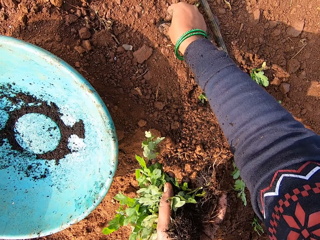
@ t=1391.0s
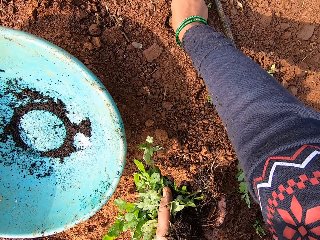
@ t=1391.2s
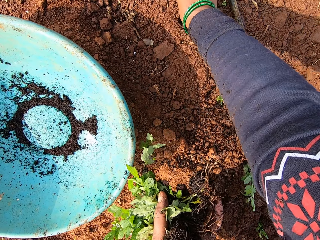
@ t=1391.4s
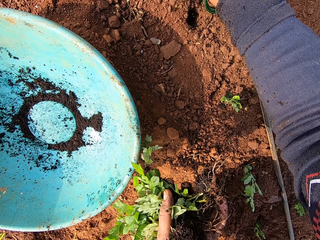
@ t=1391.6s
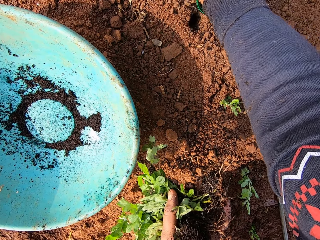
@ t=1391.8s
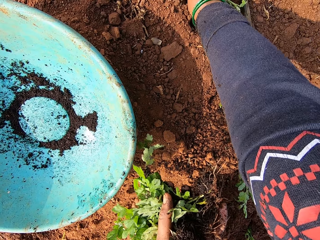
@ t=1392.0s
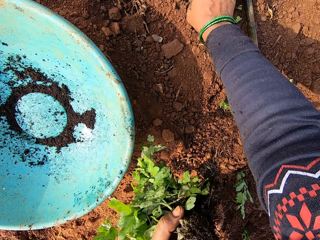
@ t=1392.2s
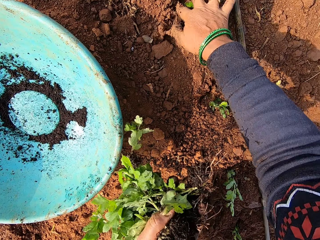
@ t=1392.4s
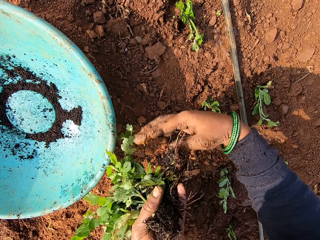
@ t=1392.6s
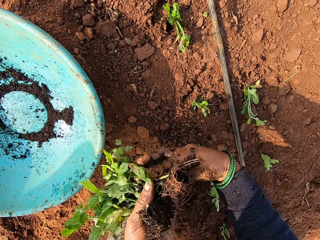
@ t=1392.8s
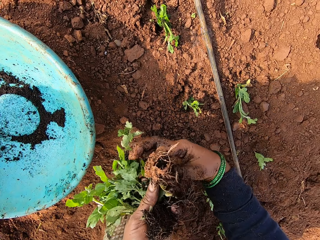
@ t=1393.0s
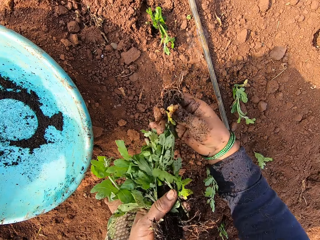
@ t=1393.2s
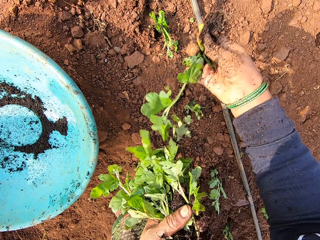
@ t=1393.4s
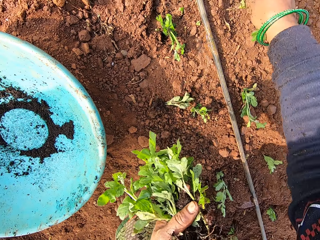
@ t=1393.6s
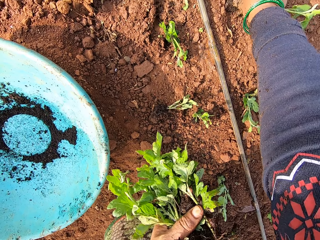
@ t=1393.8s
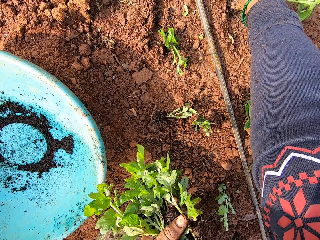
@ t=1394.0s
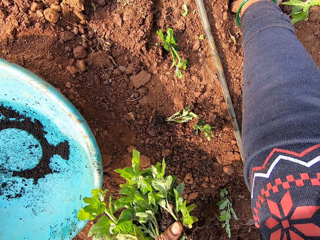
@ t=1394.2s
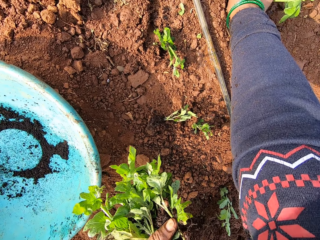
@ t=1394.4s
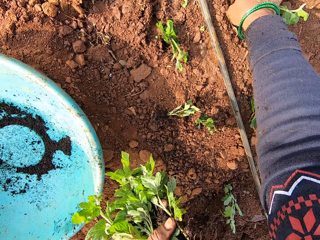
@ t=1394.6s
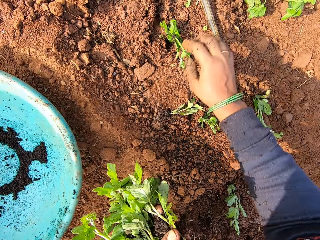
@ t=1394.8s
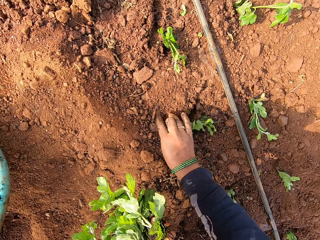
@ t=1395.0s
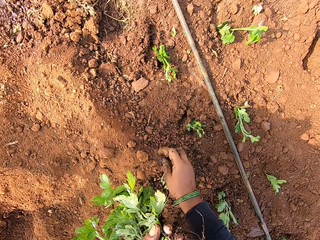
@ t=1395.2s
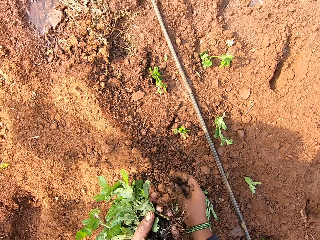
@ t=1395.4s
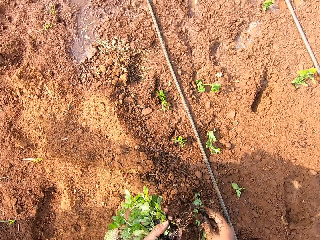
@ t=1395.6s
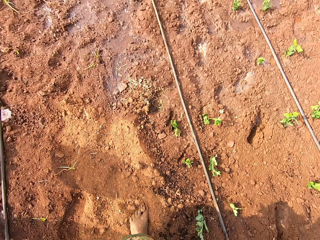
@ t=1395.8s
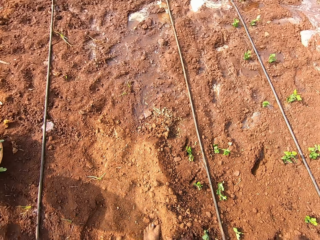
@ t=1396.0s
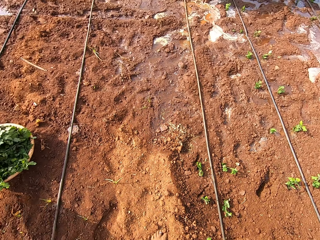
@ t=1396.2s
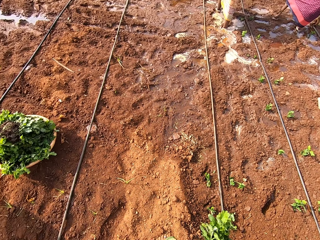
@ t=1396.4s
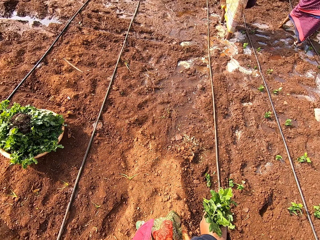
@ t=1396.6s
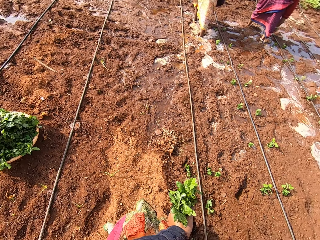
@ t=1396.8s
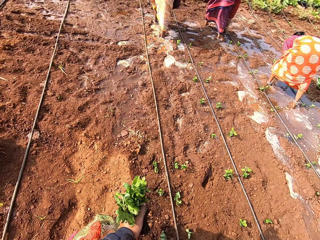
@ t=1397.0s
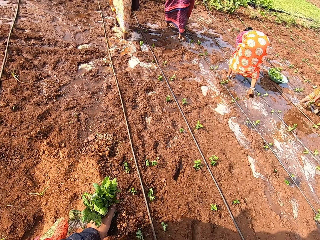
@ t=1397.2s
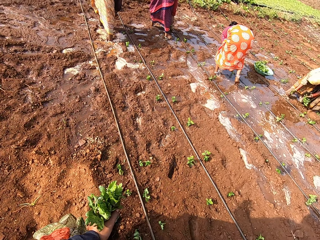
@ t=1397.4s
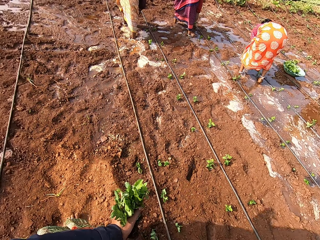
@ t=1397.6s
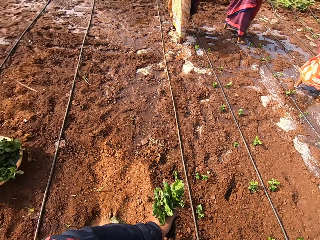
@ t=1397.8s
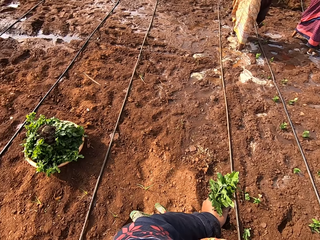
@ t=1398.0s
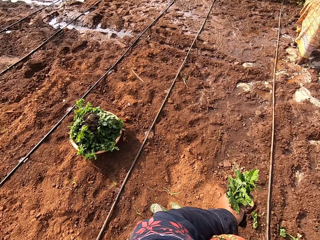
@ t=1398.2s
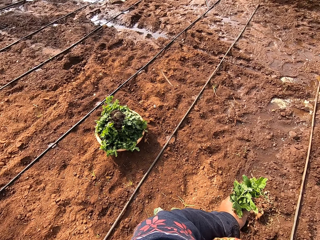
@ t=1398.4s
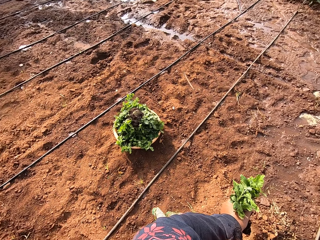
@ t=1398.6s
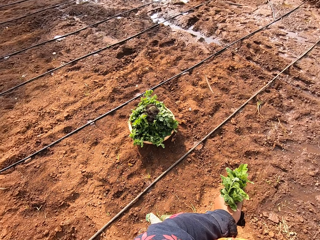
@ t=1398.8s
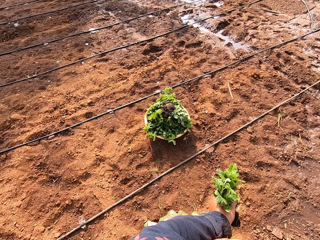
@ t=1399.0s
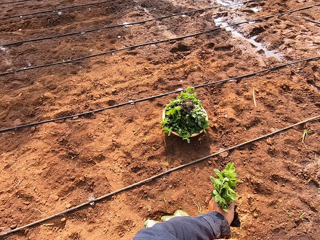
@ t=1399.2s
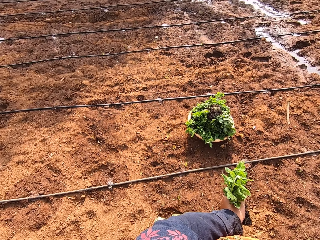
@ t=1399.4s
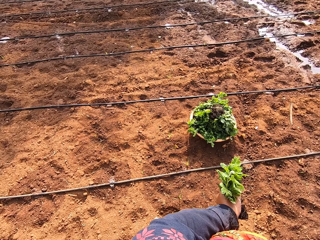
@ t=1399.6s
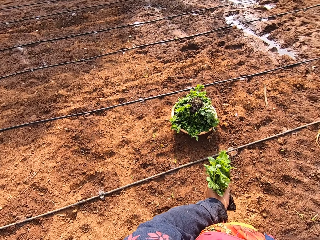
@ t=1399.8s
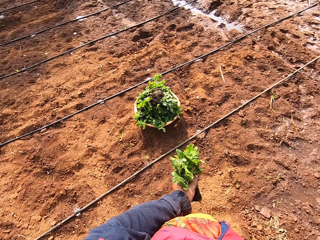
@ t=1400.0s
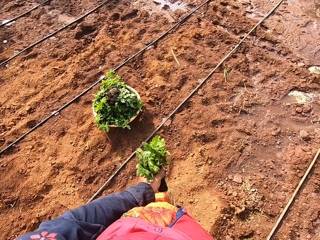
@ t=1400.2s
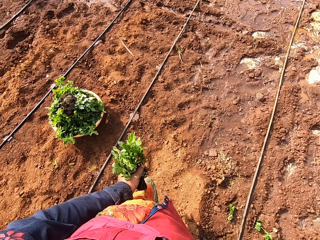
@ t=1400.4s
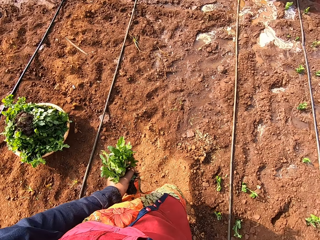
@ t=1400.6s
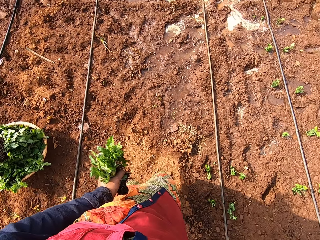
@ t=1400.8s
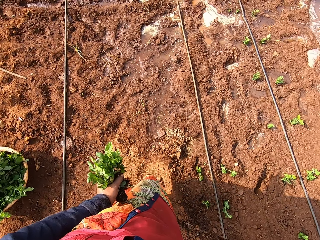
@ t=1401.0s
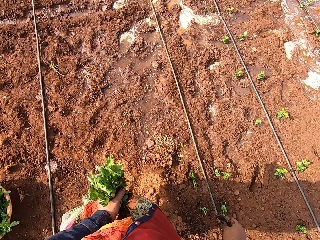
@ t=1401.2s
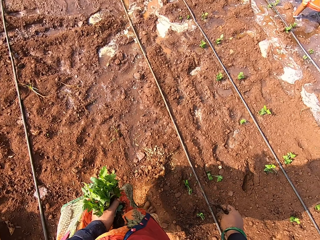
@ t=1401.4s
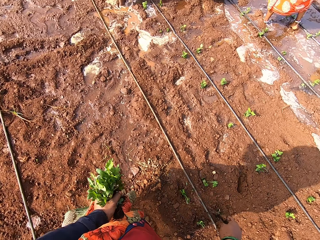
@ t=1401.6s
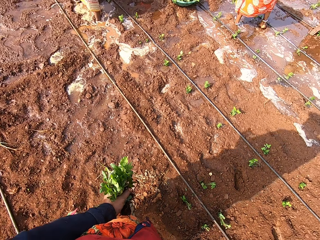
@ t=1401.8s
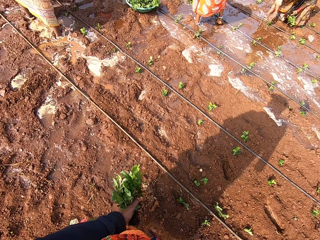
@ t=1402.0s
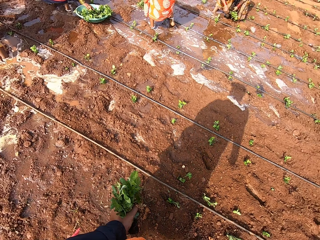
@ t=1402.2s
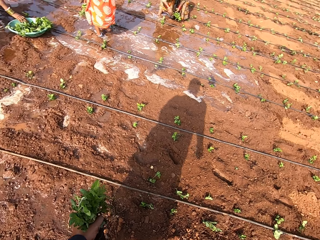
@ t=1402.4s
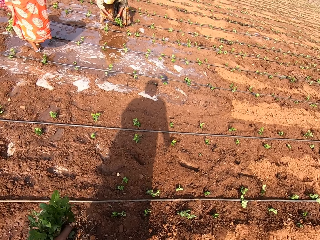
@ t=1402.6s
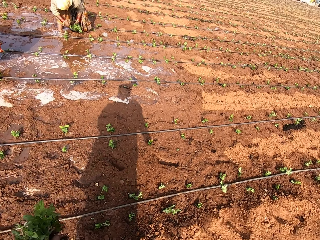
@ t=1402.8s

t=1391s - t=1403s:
The camera wearer plants the seedling in her right hand in the soil. She picks a seedling from her left hand with her right hand. She plants the seedling in her right hand in the soil. She picks a seedling from the floor with her right hand. She looks around the garden.

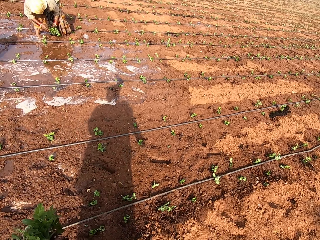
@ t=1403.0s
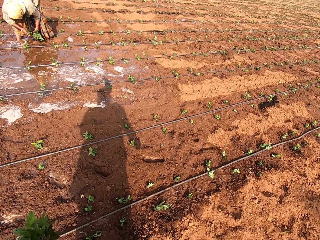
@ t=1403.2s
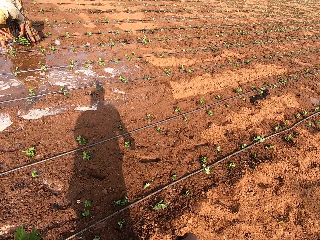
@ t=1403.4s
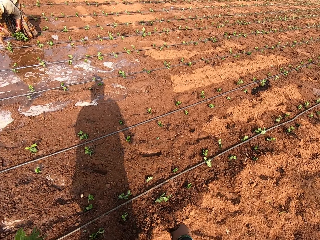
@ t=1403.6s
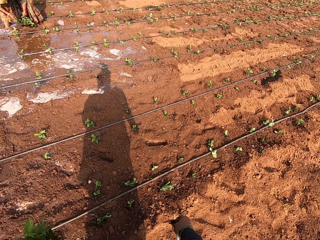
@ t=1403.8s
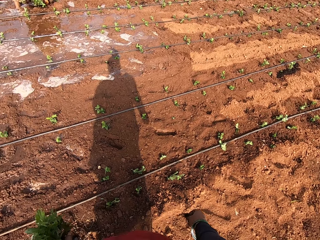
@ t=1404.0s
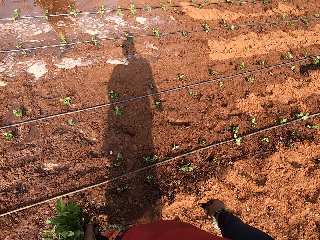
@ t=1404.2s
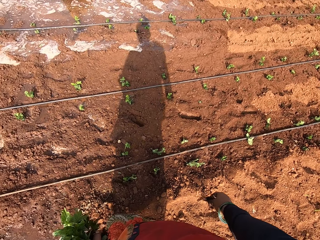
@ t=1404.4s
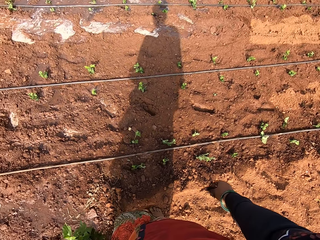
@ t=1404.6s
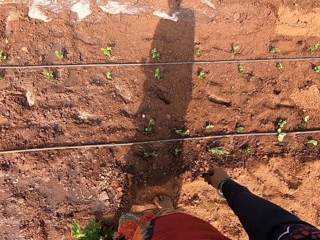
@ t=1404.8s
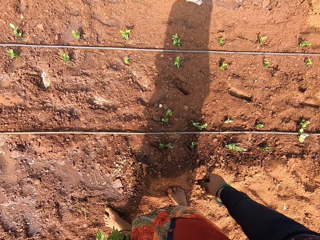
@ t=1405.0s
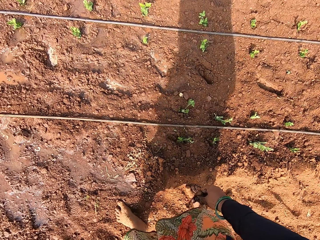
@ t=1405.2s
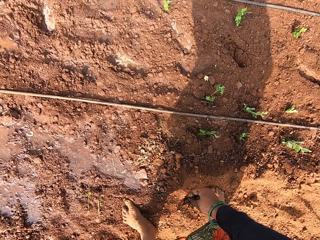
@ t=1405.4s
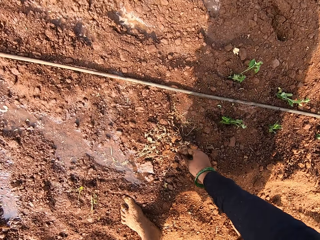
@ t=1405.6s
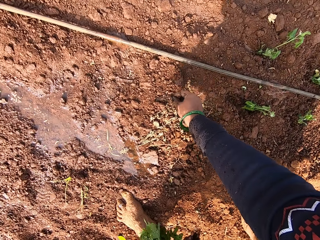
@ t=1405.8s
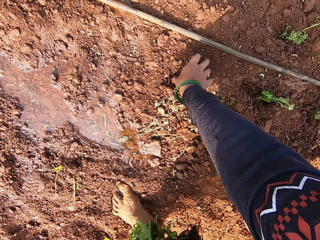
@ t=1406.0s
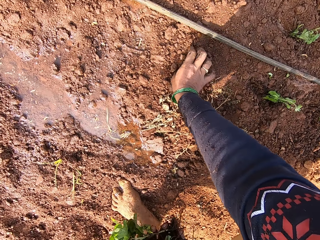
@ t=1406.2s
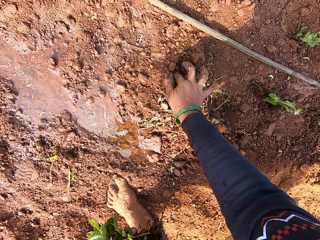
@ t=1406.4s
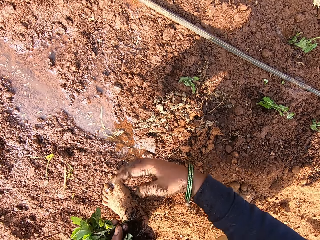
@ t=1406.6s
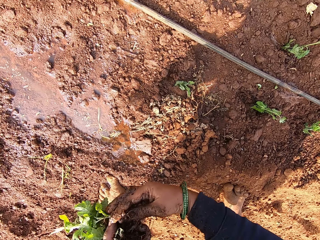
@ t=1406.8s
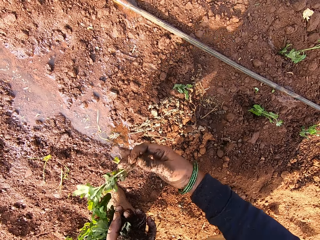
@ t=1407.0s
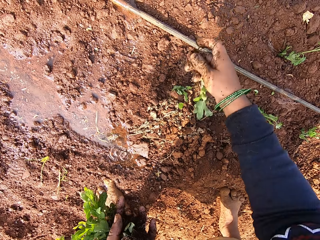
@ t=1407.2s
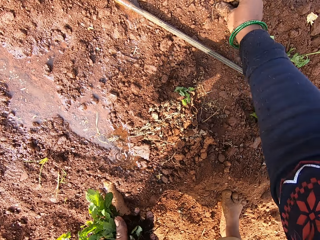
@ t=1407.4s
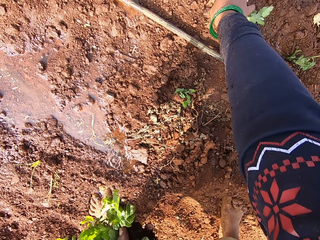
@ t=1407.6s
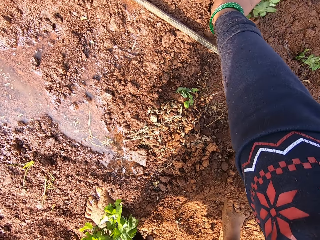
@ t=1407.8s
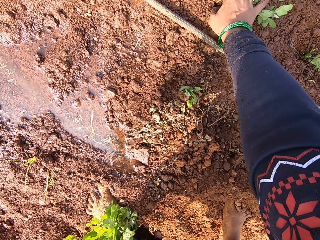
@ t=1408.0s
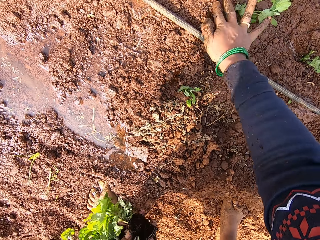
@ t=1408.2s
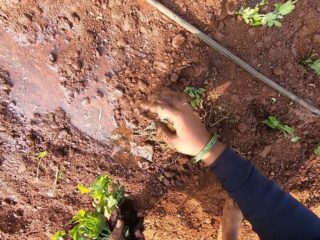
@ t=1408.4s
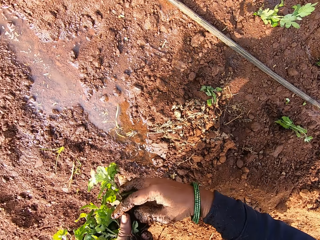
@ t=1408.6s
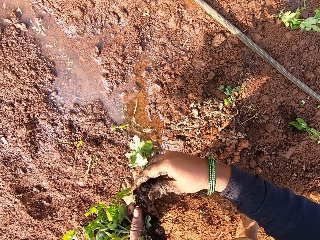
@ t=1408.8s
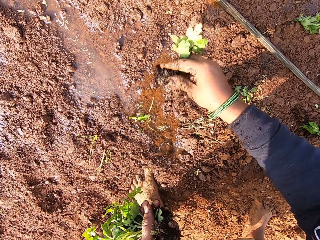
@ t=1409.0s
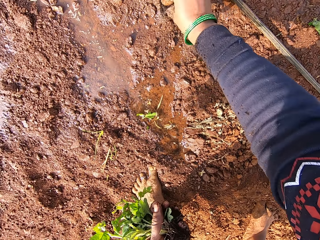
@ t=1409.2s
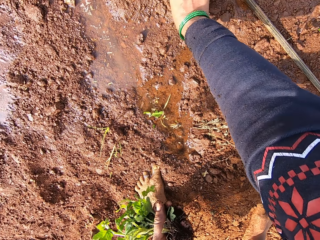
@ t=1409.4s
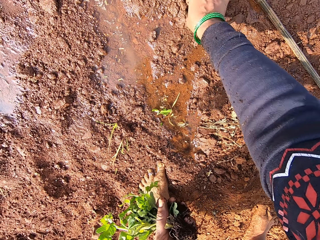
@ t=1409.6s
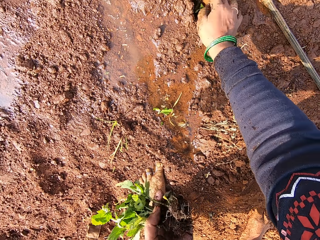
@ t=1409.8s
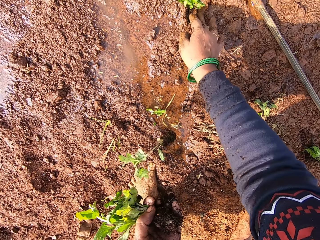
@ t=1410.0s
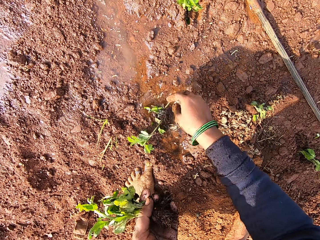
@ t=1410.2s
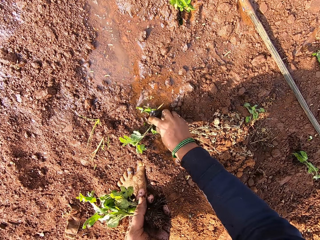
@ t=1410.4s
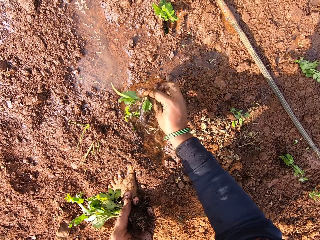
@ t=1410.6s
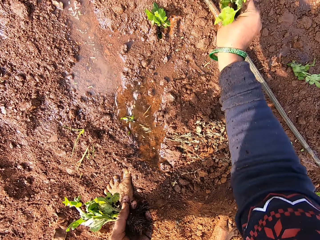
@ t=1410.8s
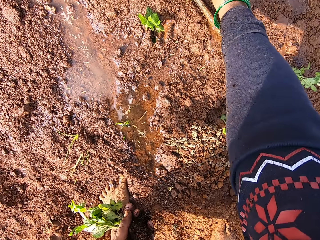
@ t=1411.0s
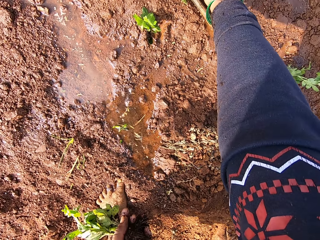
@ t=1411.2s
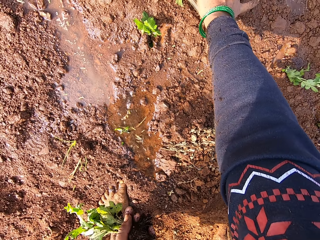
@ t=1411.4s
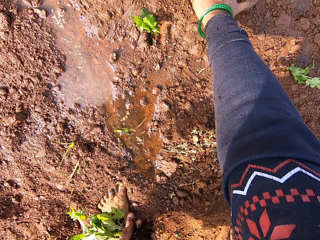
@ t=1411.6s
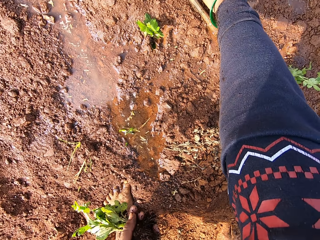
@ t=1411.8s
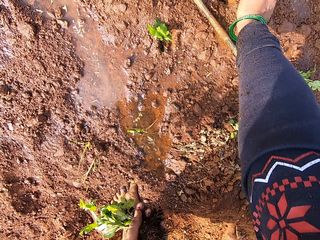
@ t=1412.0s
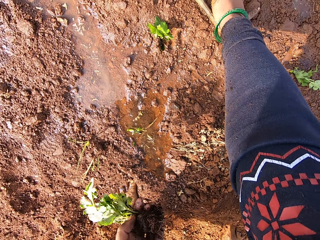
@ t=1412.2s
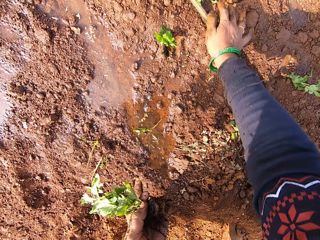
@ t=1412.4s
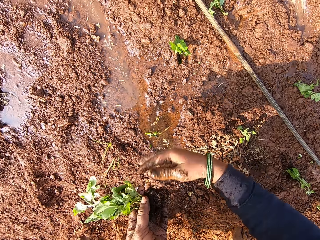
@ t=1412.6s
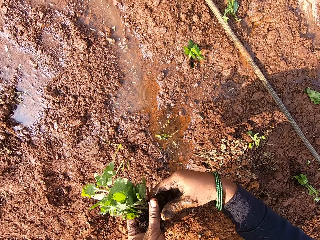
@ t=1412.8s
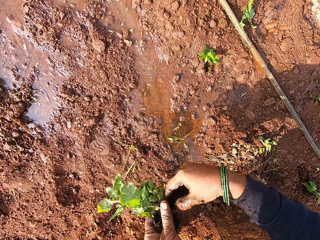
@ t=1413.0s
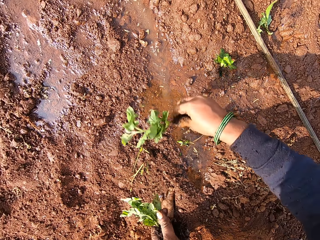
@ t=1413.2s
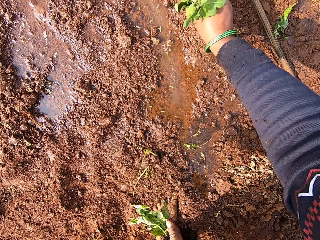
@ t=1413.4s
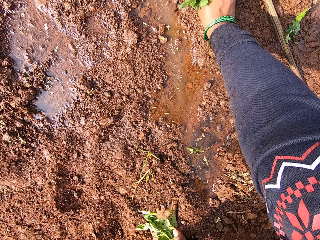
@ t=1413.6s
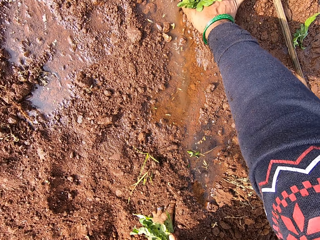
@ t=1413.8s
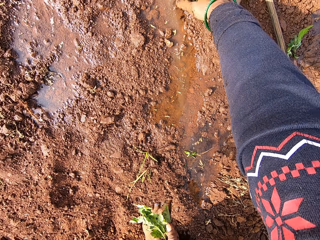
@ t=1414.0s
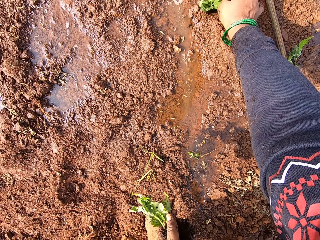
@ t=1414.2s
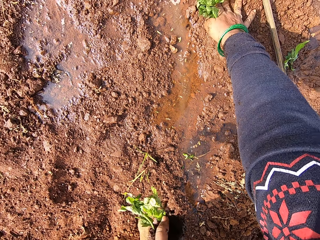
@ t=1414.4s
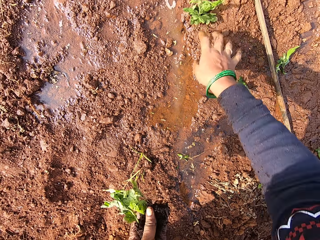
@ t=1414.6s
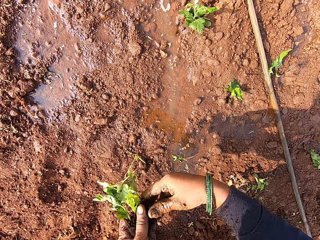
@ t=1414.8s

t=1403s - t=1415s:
The camera wearer plants the seedling in her right hand in the soil. She picks a seedling from her left hand with her right hand. She plants the seedling in her right hand in the soil. She picks a seedling from her left hand with her right hand. She plants the seedling in her right hand in the soil. She picks a seedling from the floor with her right hand. She plants the seedling in her right hand in the soil. She picks a seedling from her left hand with her right hand. She plants the seedling in her right hand in the soil.
